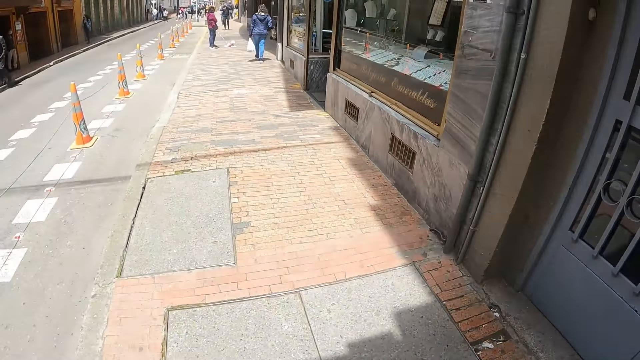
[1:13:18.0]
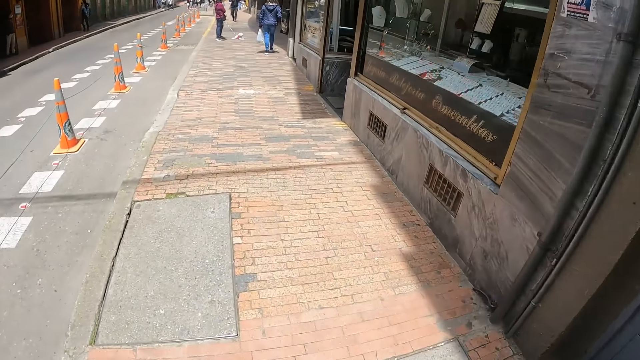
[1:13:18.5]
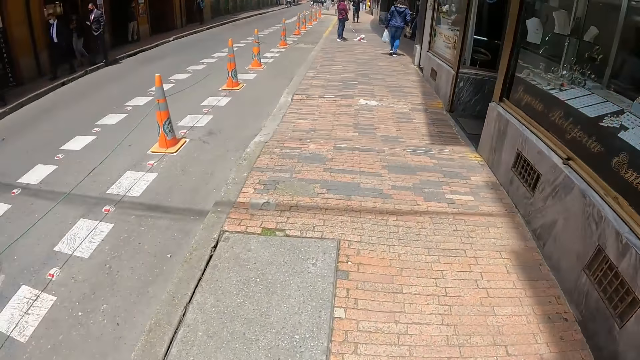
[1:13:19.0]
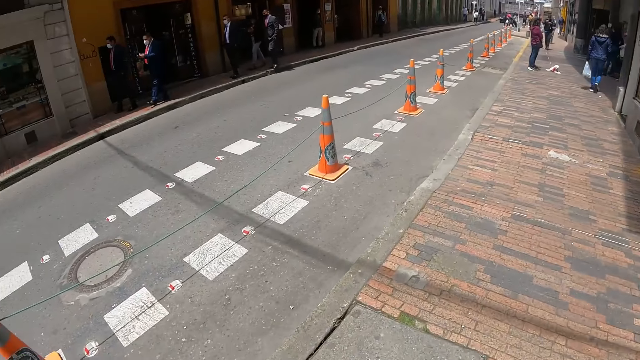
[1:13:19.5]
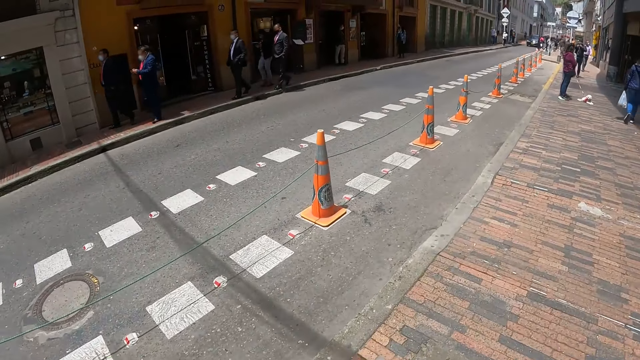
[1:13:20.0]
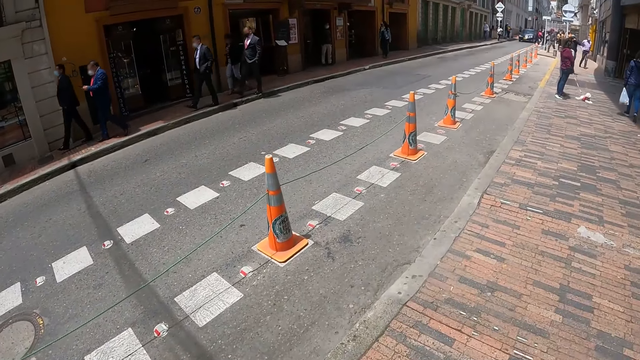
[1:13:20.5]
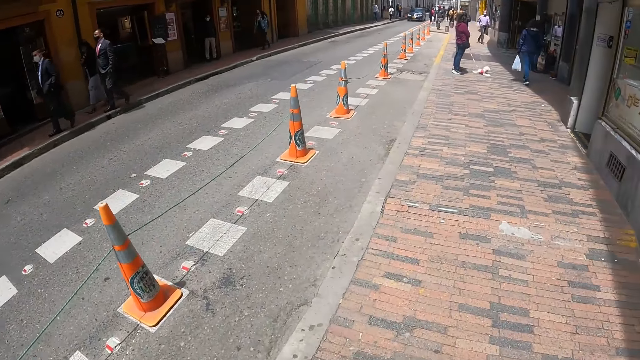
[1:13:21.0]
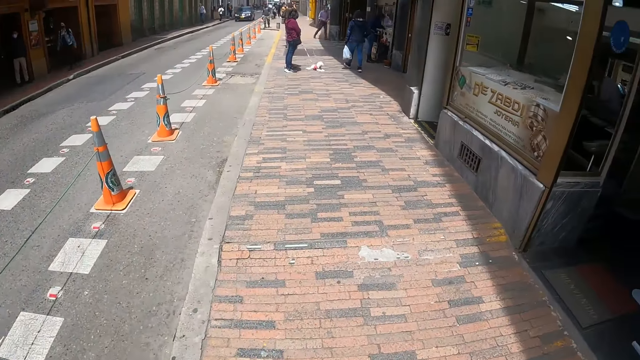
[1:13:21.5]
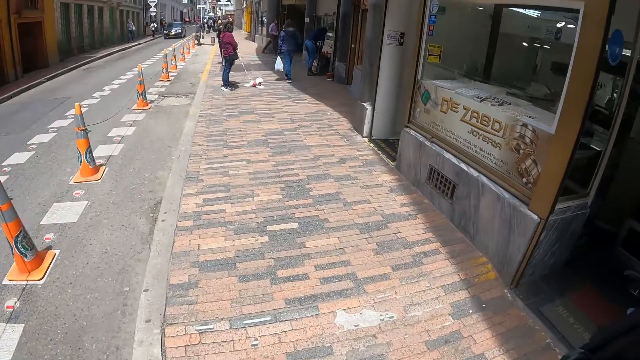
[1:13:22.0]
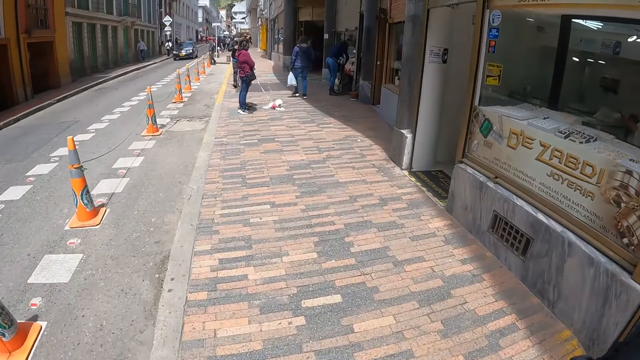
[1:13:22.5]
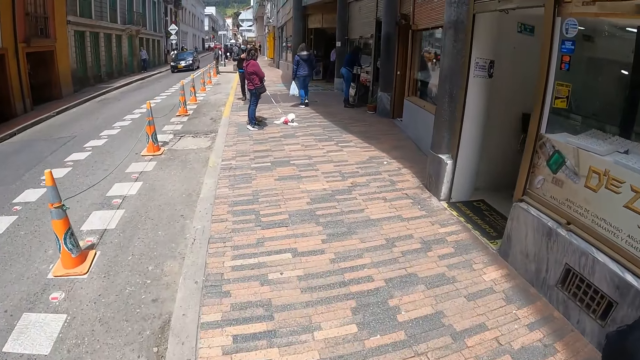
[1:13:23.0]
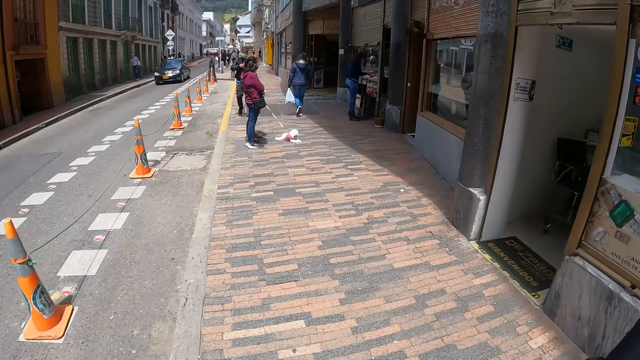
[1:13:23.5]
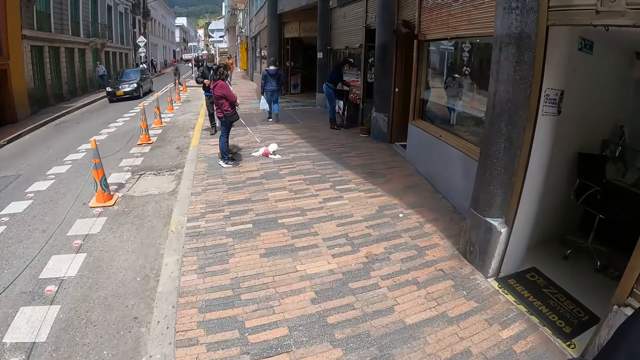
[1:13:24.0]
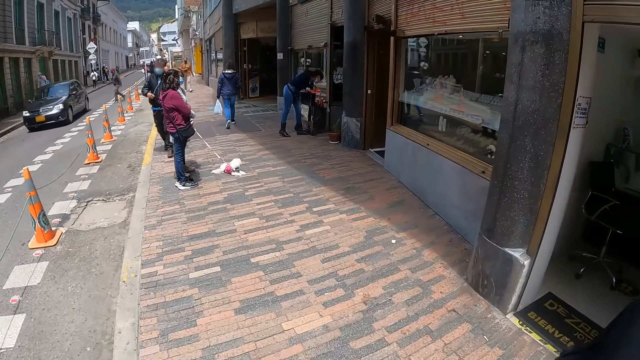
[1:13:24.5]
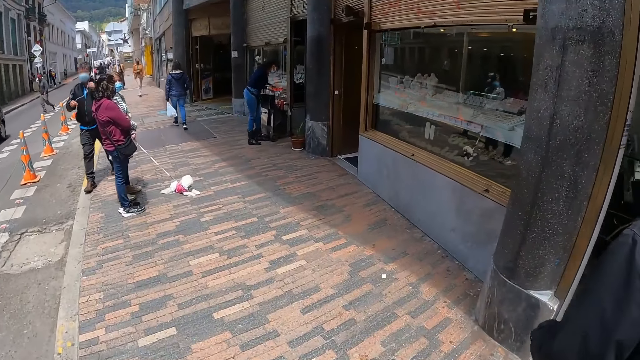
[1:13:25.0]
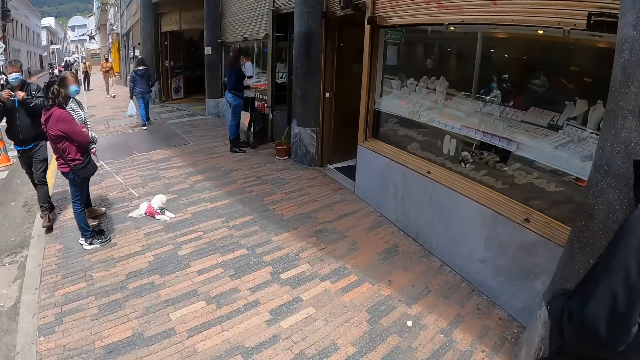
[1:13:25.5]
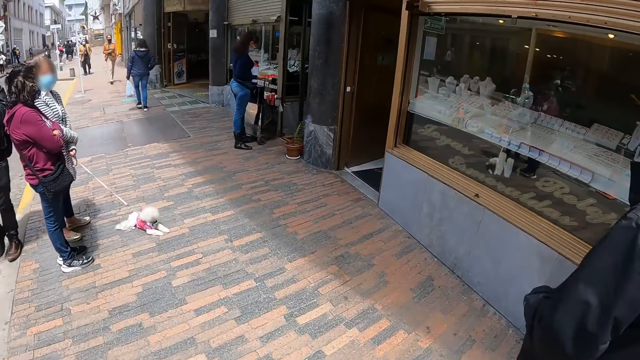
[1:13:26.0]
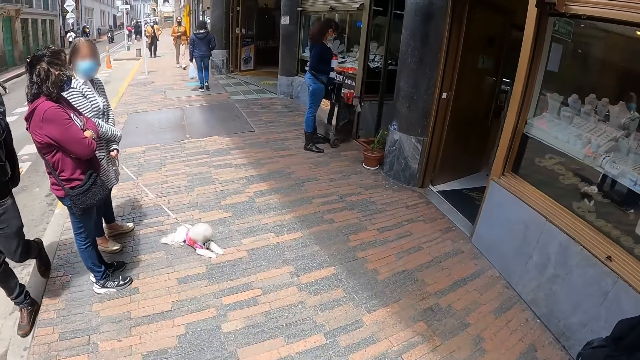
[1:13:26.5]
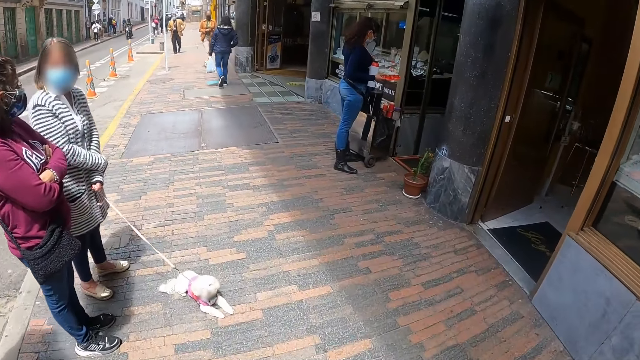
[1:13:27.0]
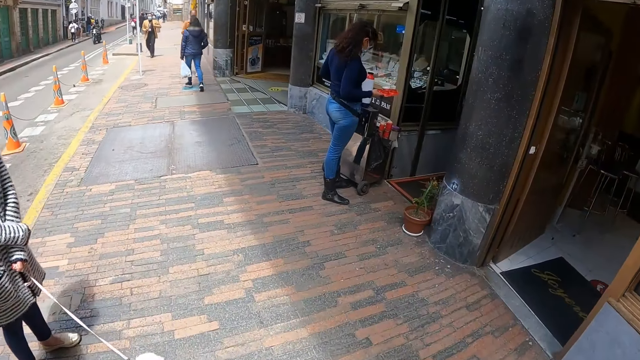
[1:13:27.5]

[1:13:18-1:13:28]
The camera wearer walks along the street. They look around. They walk along the street.

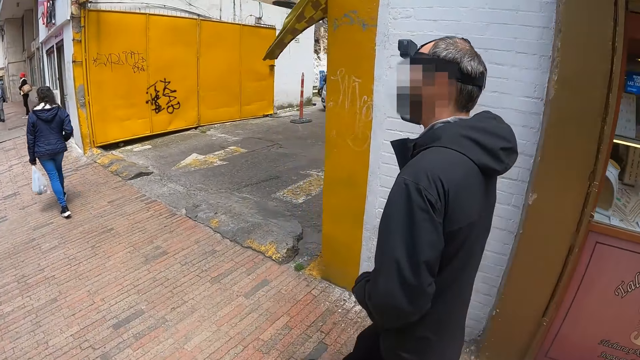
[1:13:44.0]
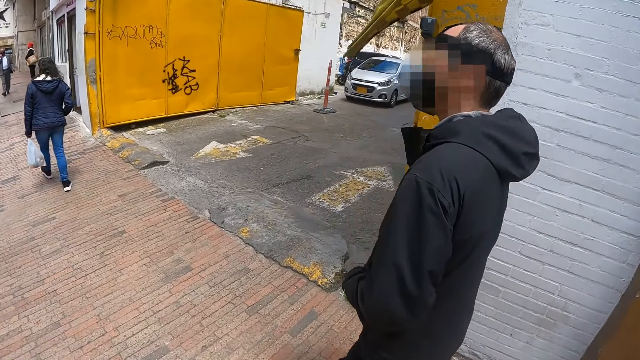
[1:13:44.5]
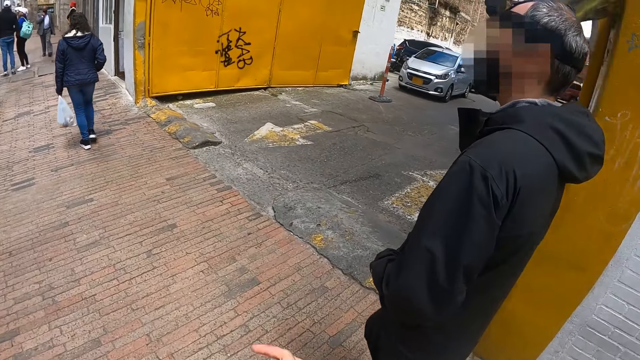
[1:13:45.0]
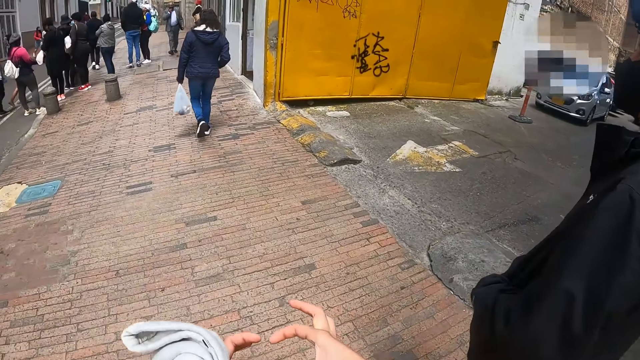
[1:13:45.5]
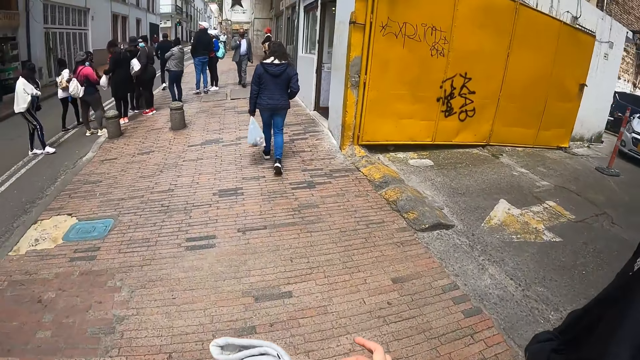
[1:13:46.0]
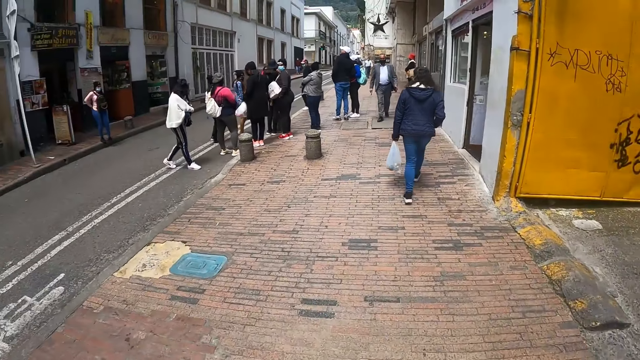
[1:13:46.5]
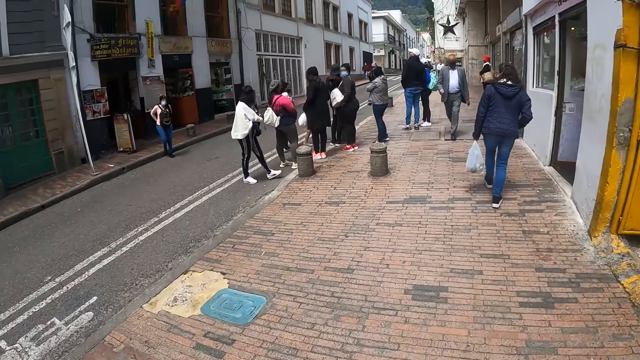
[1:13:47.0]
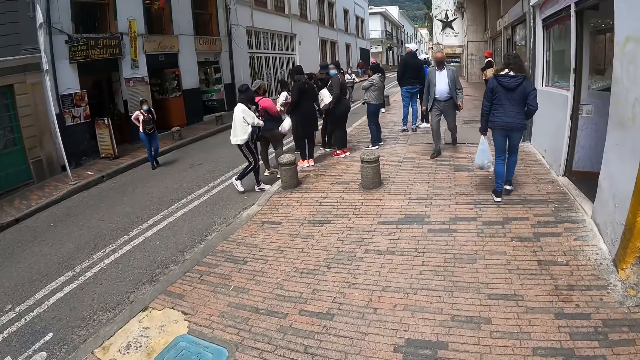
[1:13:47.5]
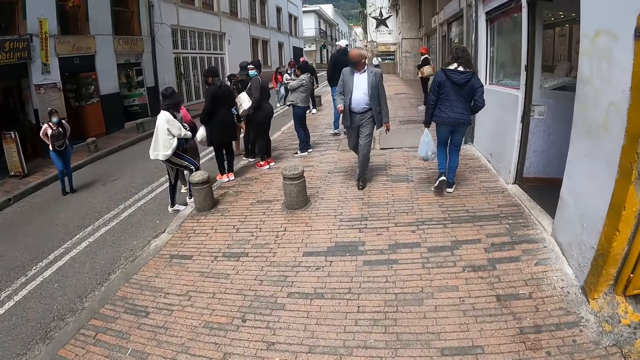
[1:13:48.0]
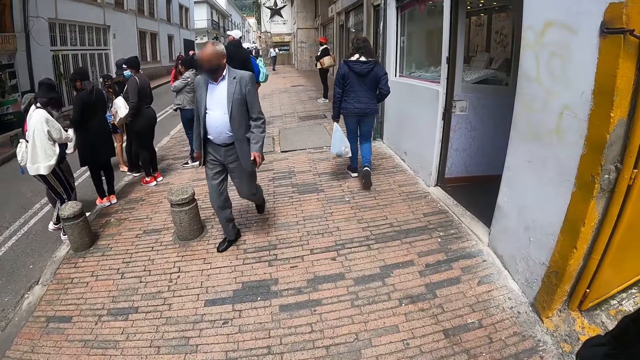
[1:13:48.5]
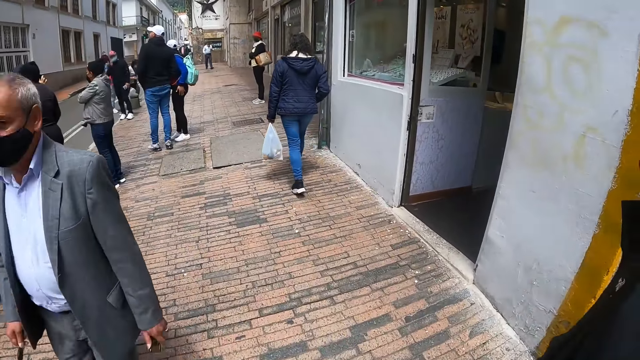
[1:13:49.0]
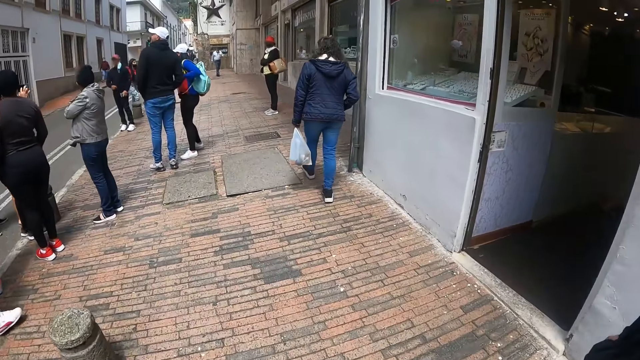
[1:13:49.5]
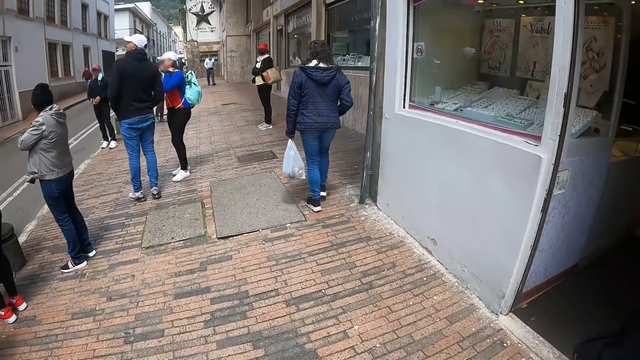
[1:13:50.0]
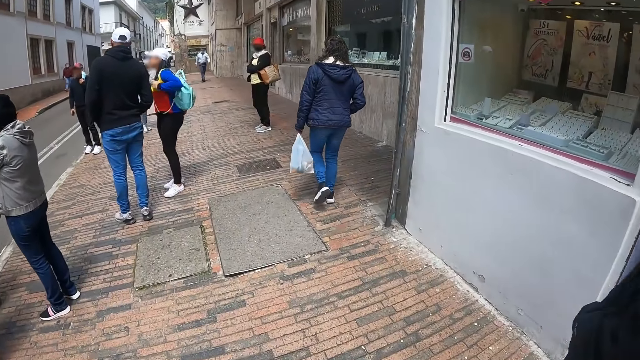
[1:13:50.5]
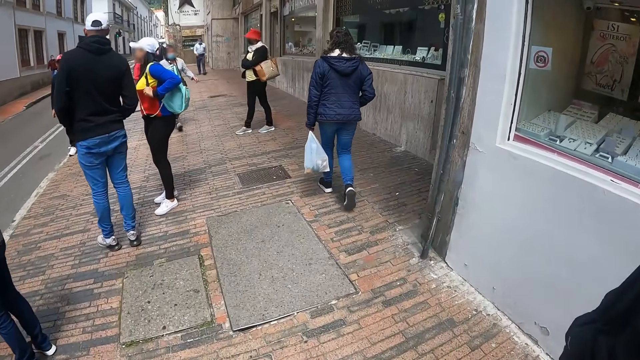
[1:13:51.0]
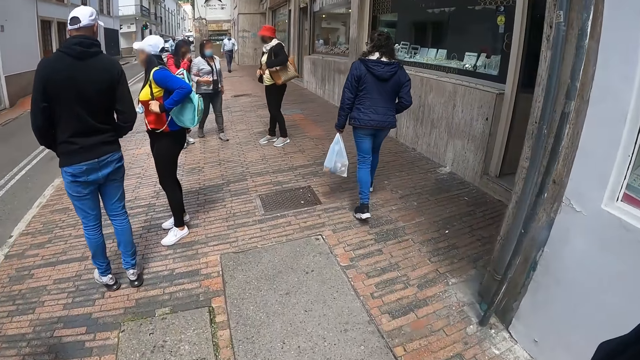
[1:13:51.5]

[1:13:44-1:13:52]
The camera wearer spreads the fingers. They walk along the street.

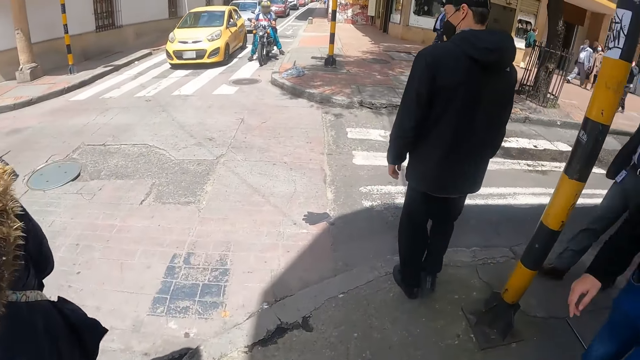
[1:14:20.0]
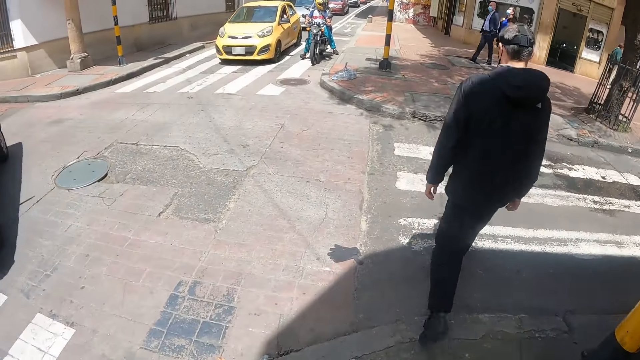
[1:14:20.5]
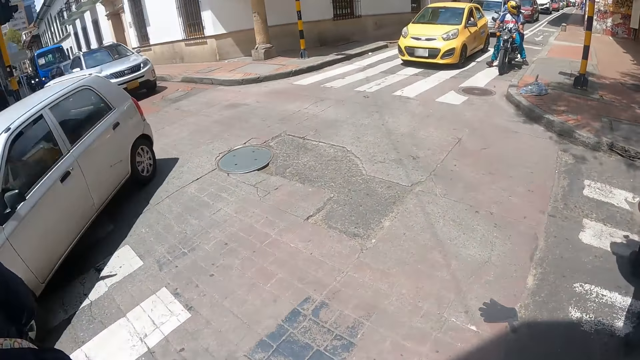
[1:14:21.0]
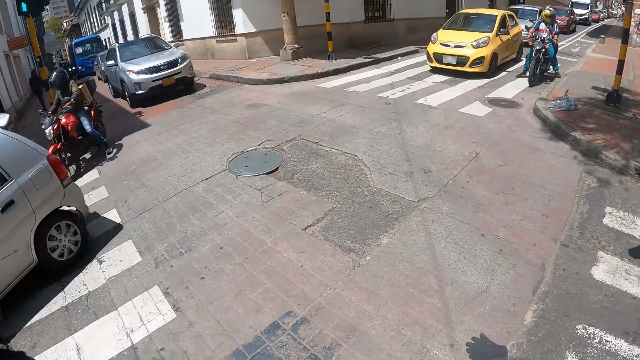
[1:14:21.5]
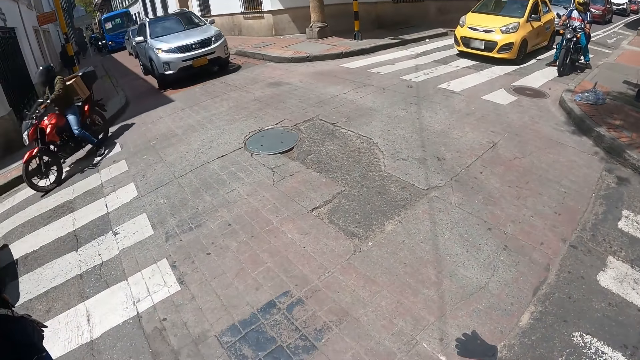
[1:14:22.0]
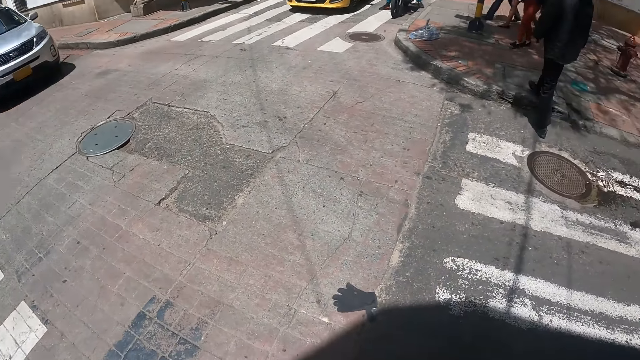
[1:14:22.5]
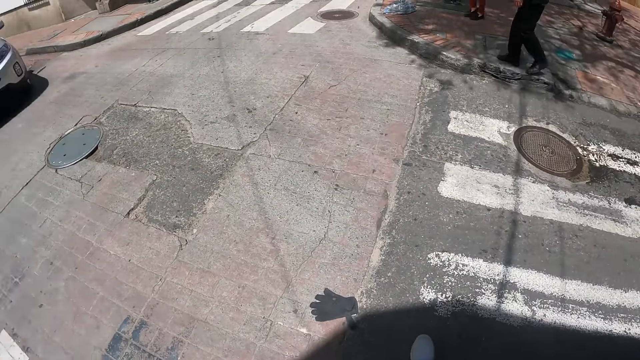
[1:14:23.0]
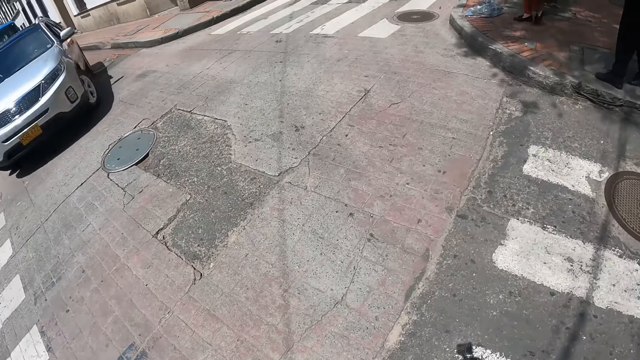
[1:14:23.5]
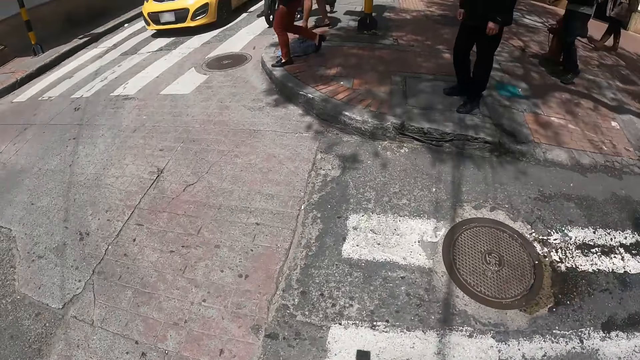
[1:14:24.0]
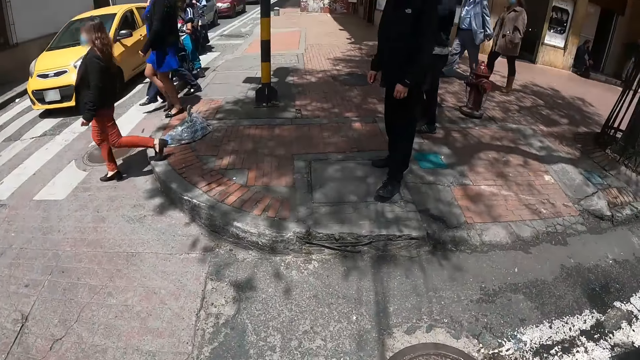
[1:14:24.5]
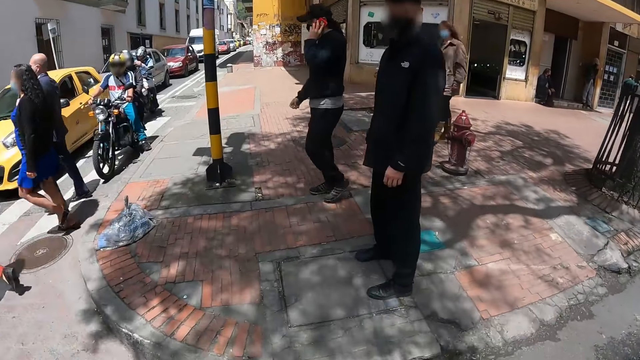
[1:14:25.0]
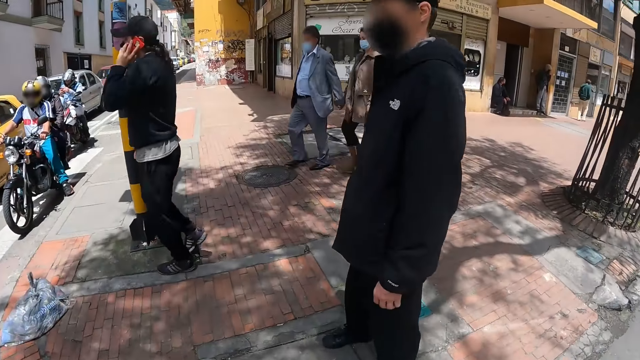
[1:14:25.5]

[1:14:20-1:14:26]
The camera wearer looks around. They cross the road.
